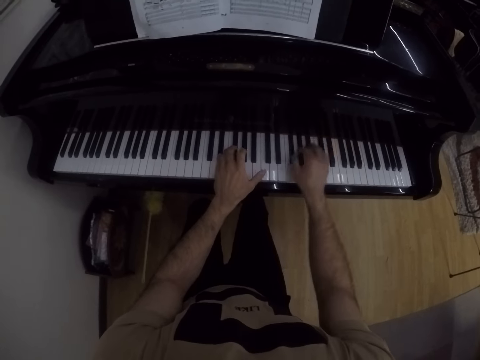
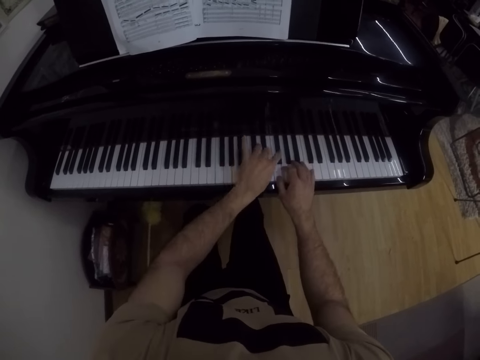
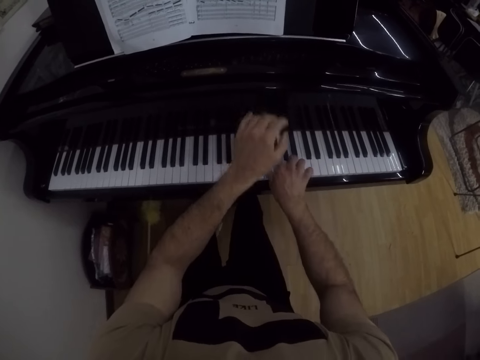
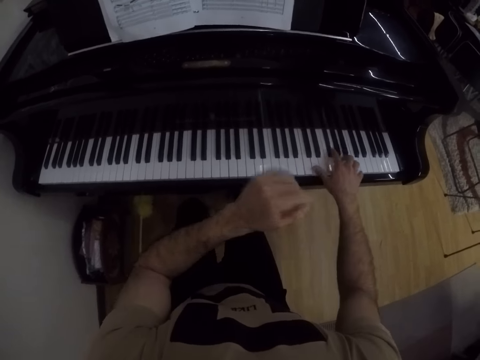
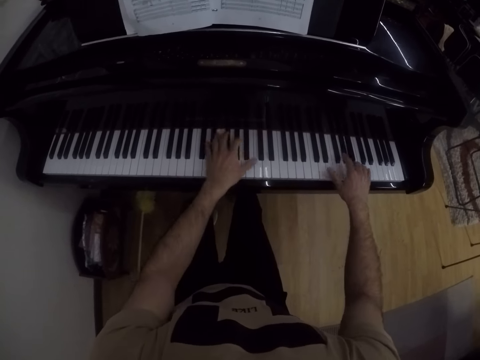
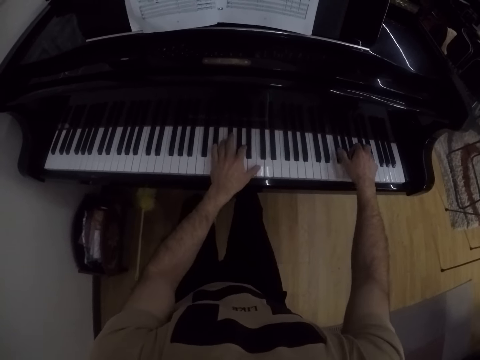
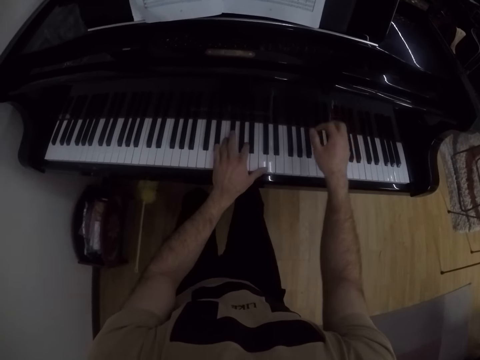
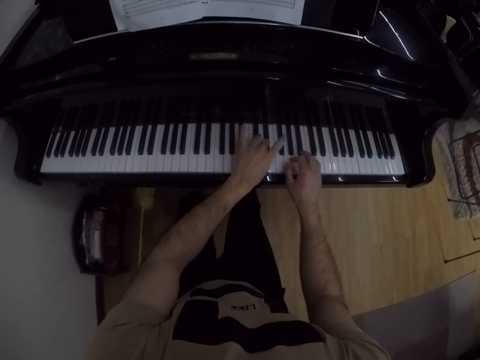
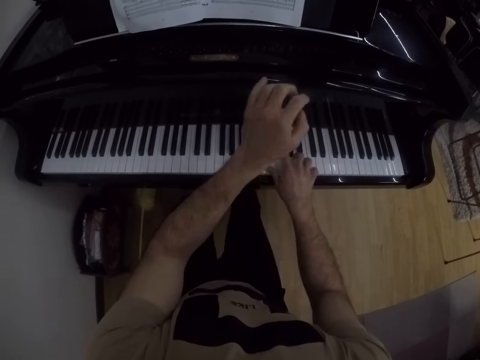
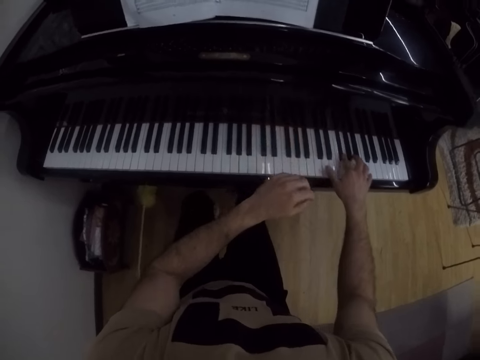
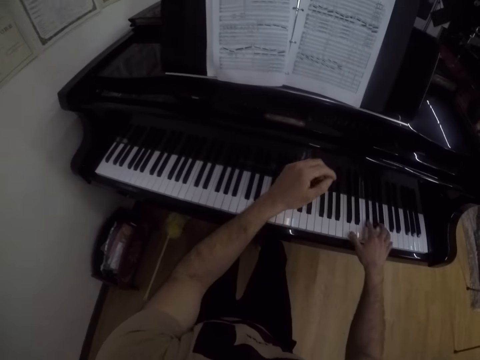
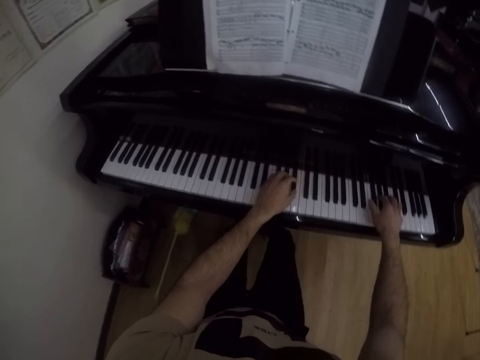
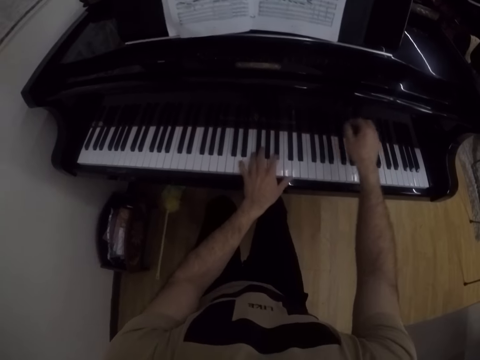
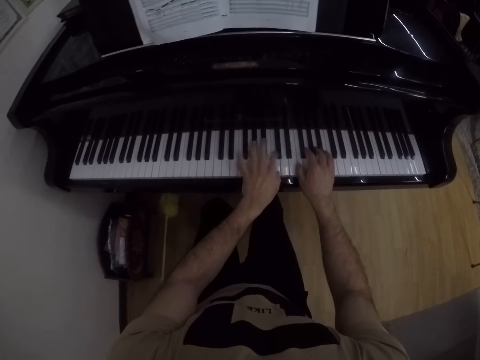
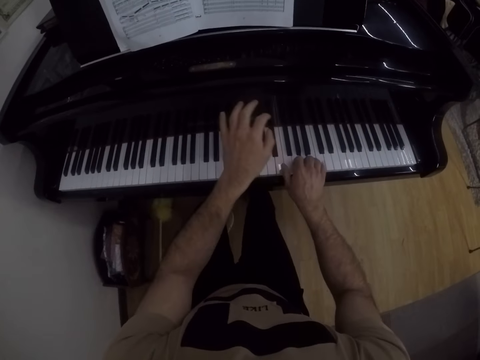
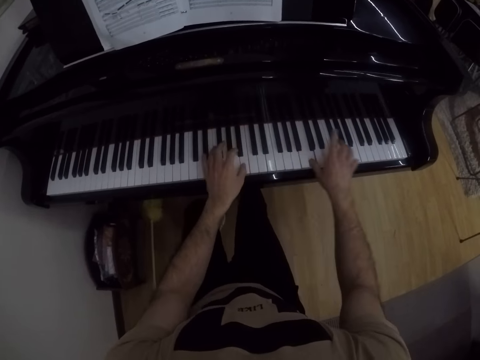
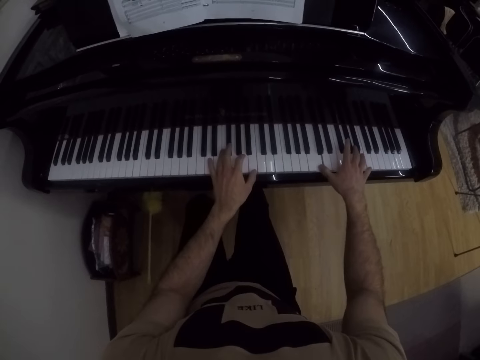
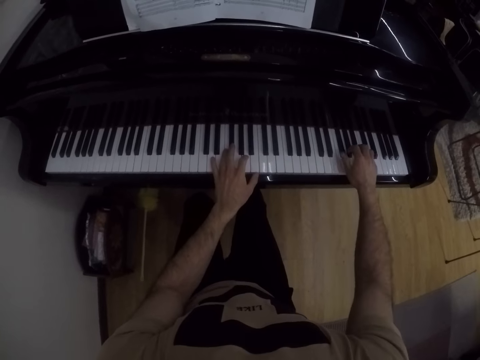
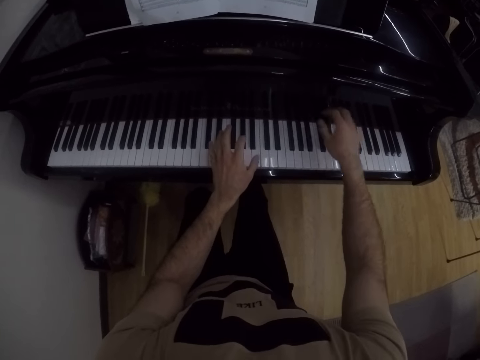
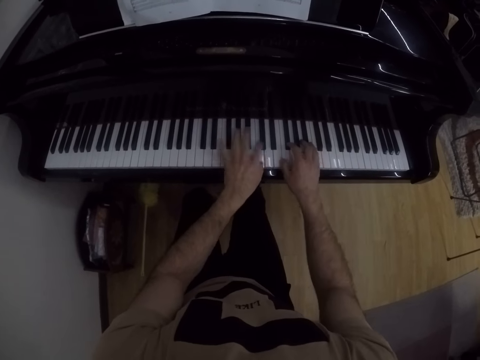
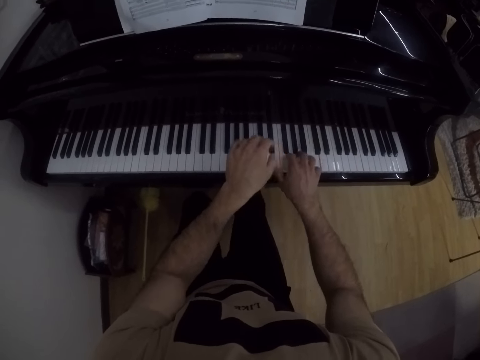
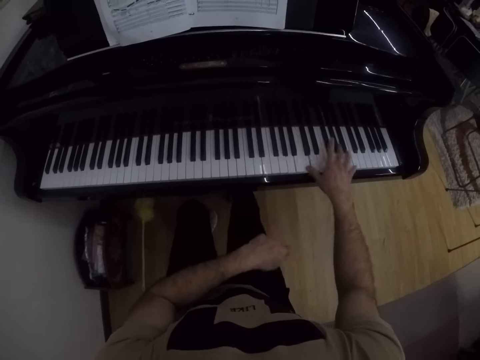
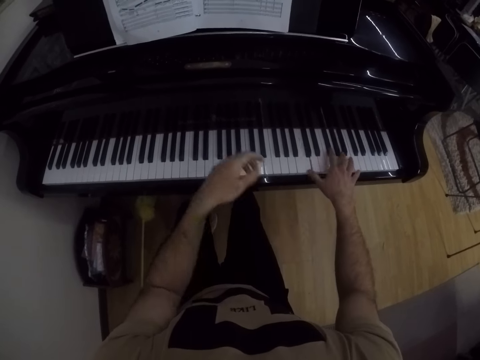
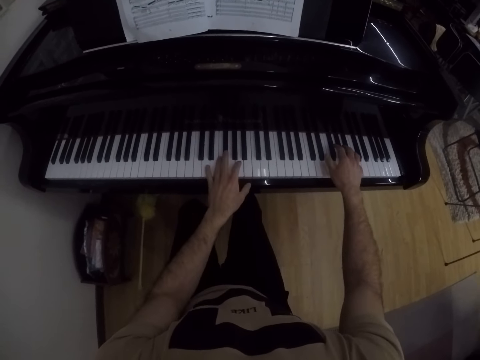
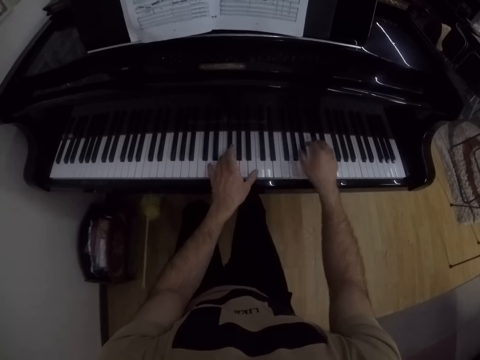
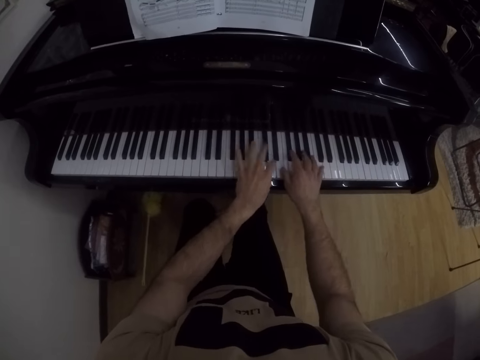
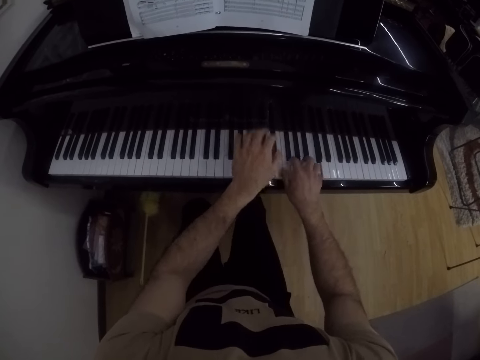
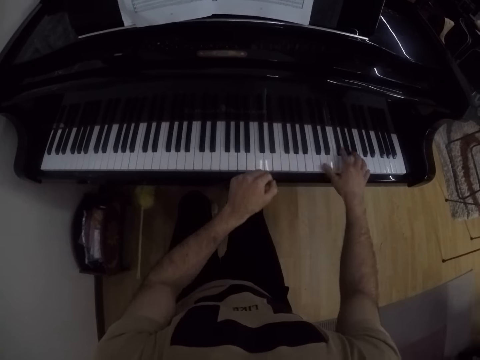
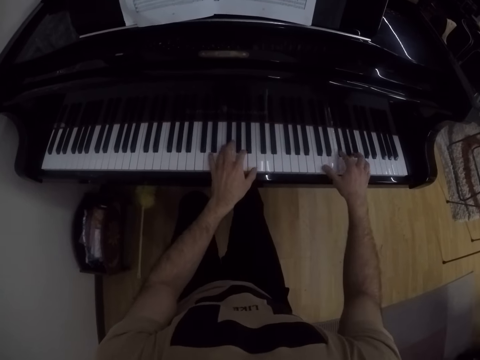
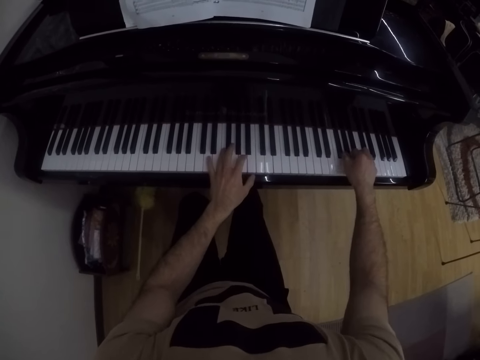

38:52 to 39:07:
The camera wearer plays the piano with one hand. They play the piano with both hands. They play the piano with one hand. They play the piano with both hands. They play the piano with one hand. They play the piano with both hands.

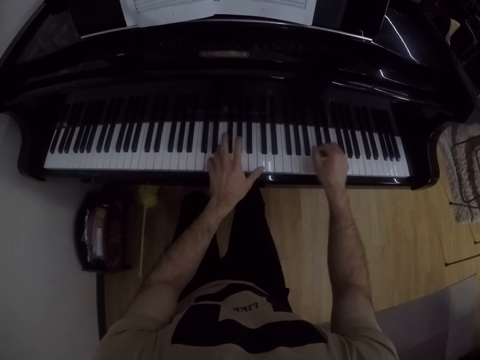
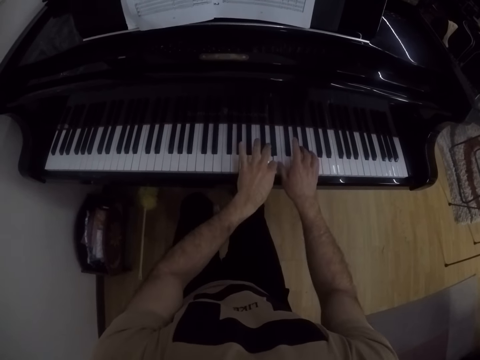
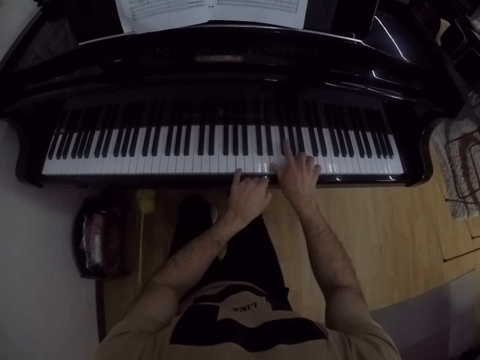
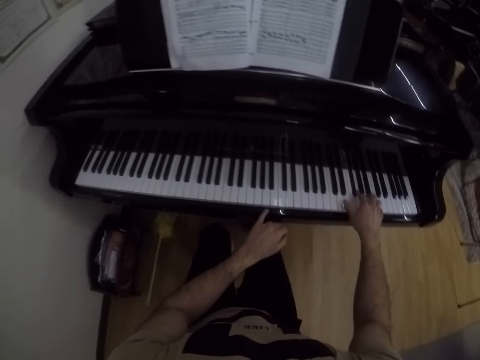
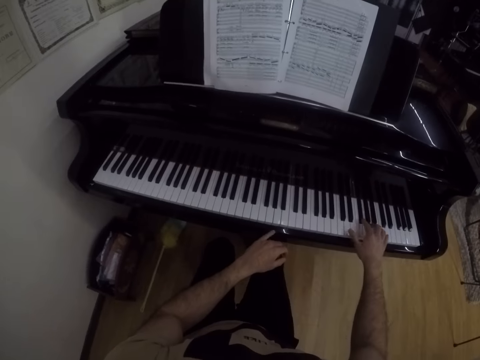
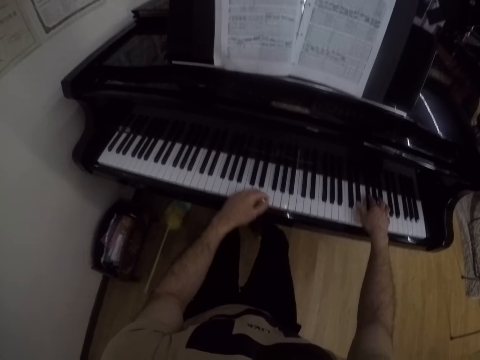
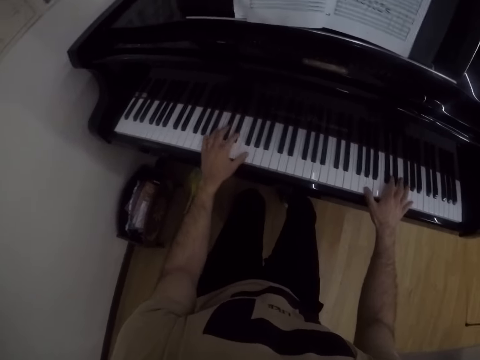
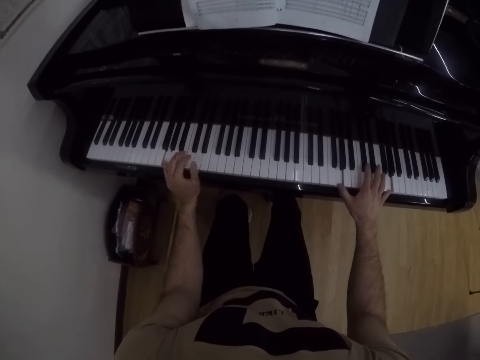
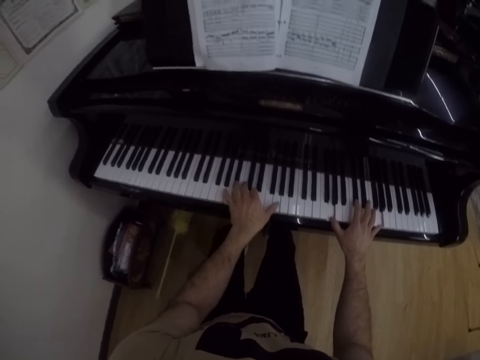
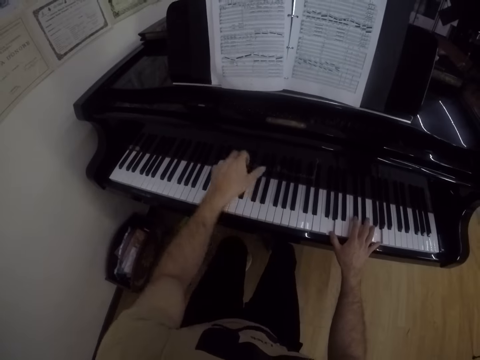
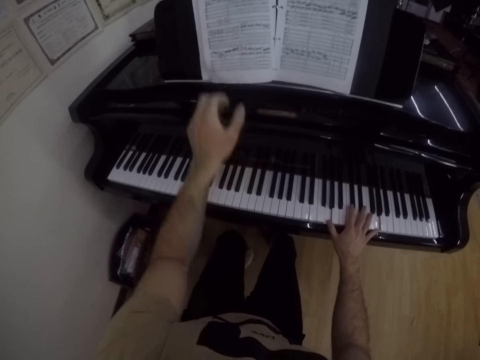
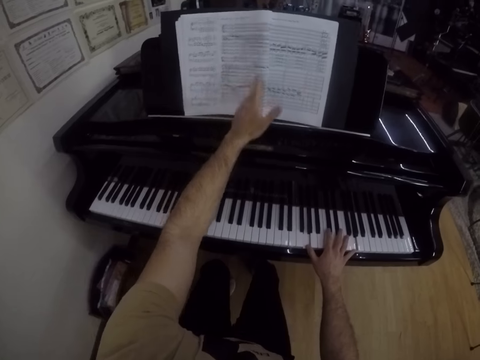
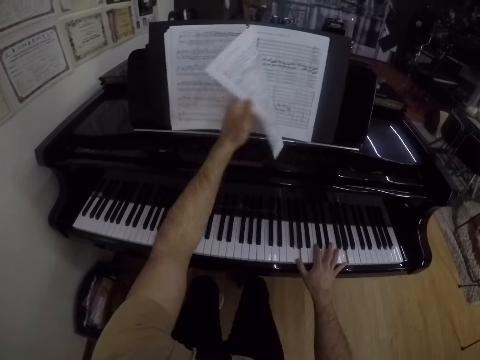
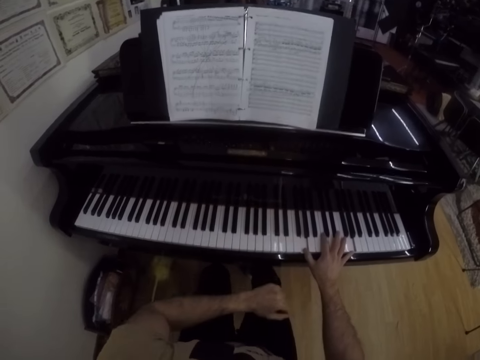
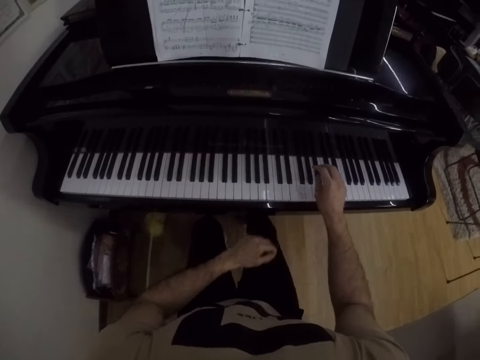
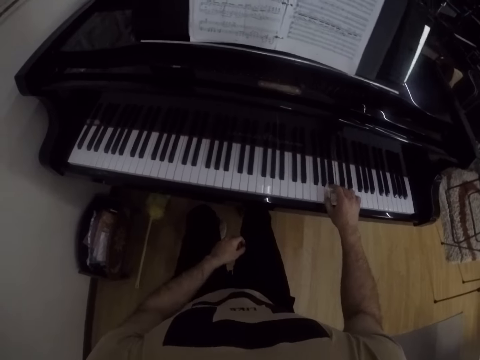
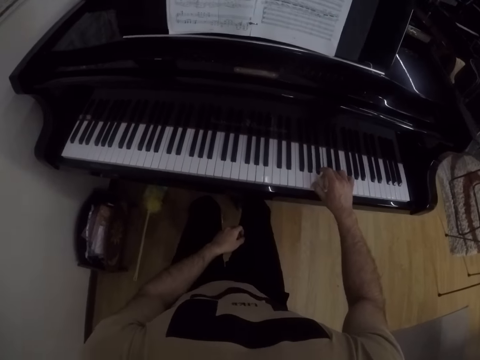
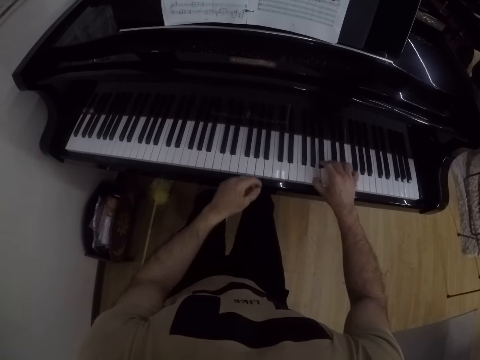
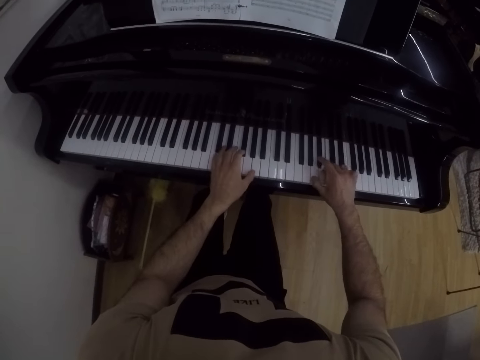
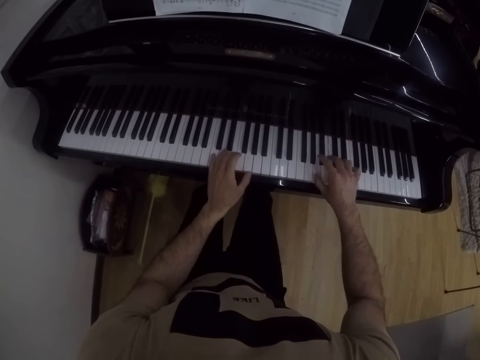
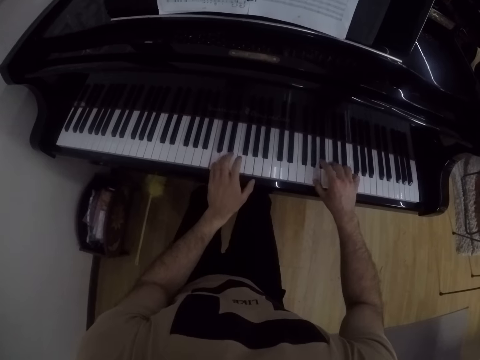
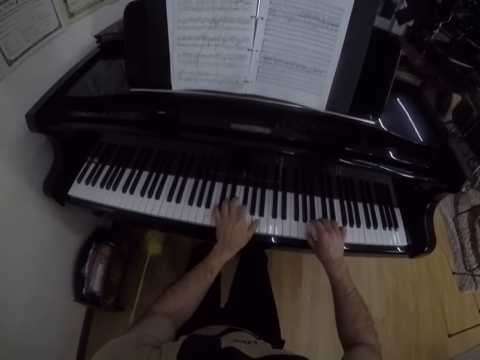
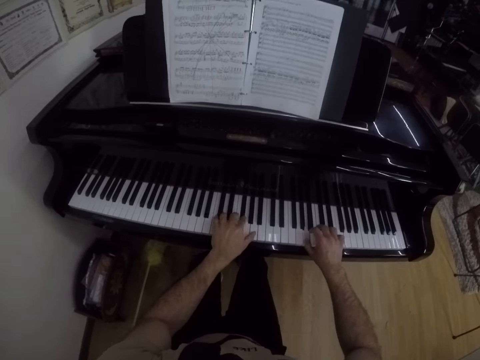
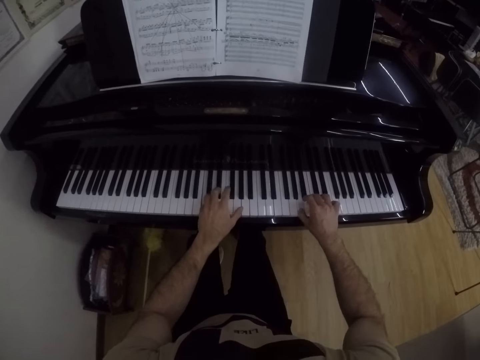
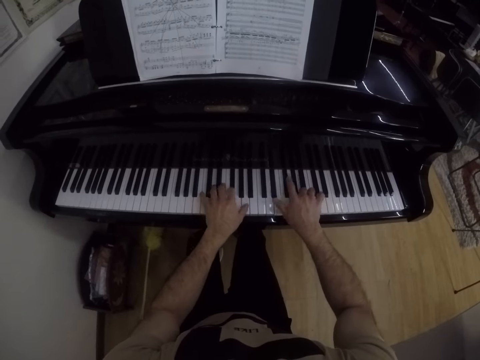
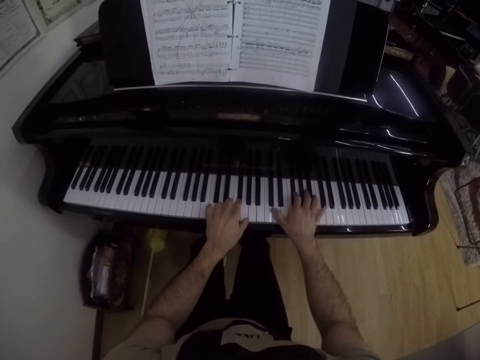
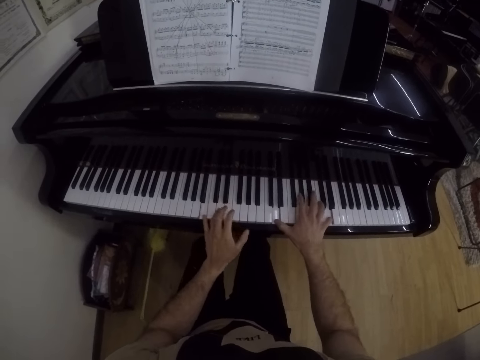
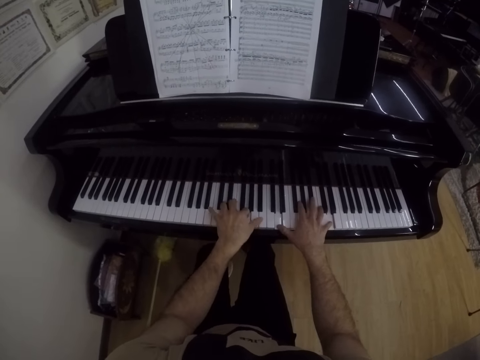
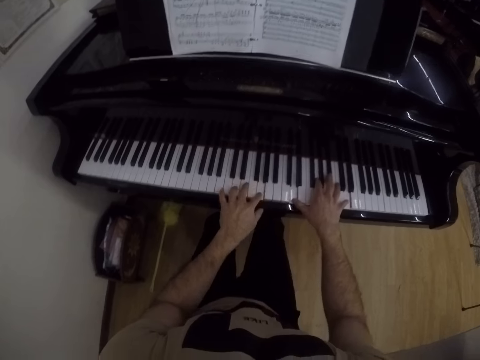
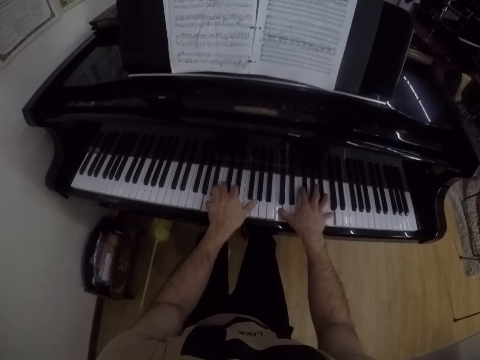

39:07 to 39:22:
The camera wearer plays the piano with one hand. He plays the piano with both hands. He flips the music manuscript with his left hand. He opens the book. He plays the piano with his right hand. He plays the piano with both hands.
